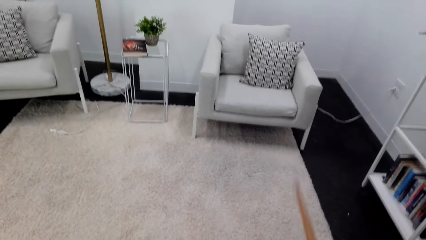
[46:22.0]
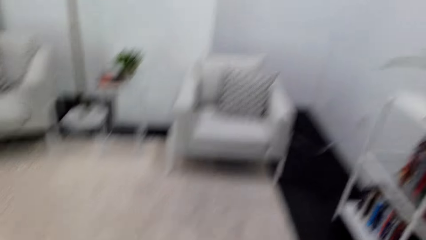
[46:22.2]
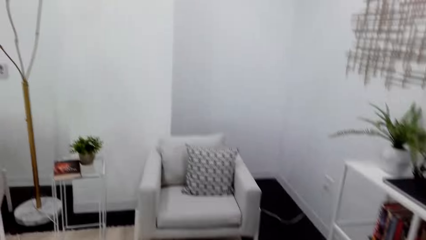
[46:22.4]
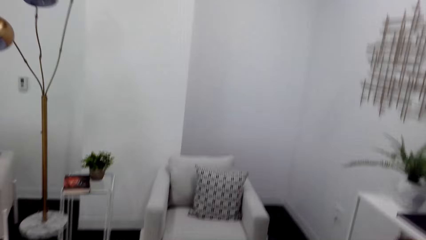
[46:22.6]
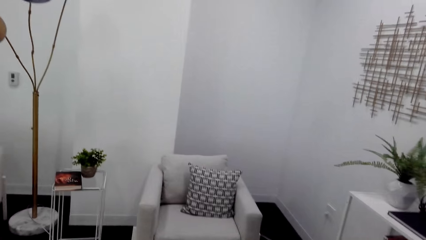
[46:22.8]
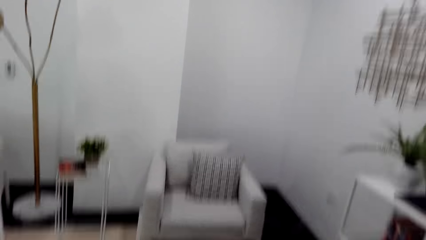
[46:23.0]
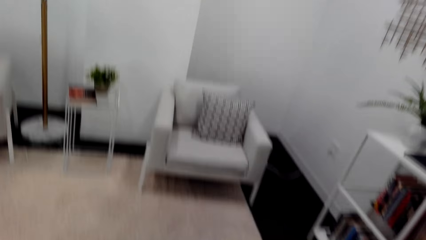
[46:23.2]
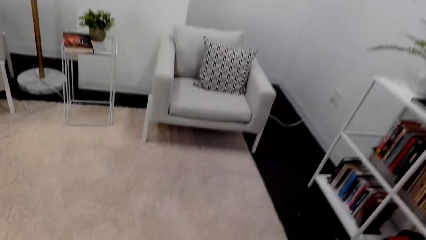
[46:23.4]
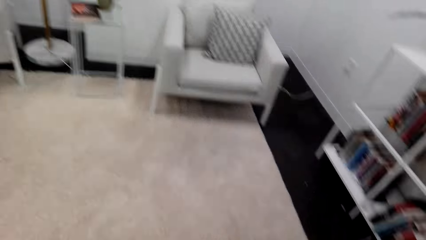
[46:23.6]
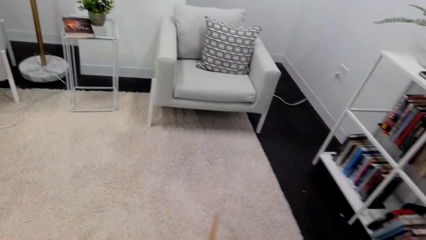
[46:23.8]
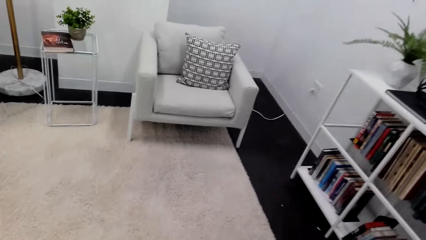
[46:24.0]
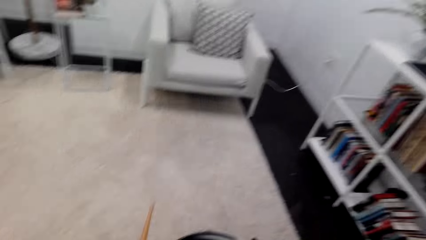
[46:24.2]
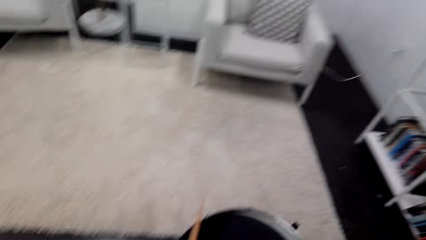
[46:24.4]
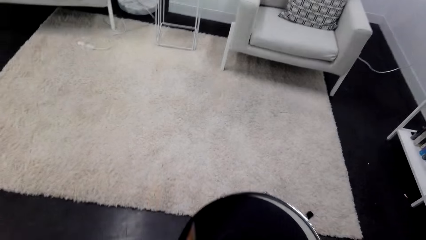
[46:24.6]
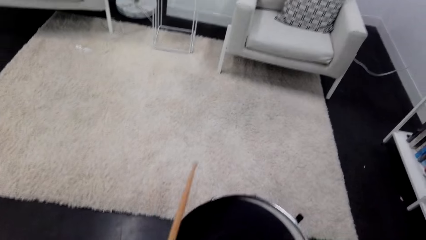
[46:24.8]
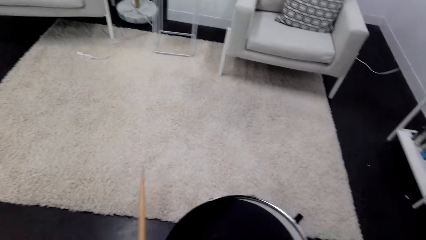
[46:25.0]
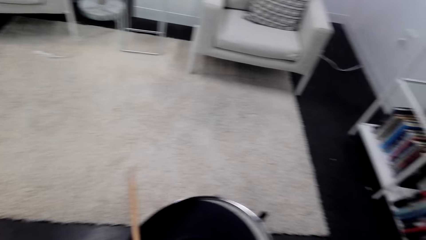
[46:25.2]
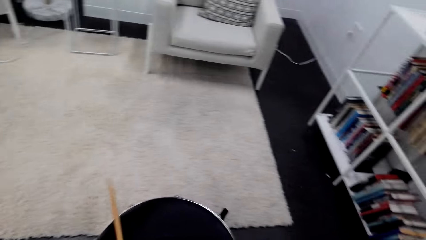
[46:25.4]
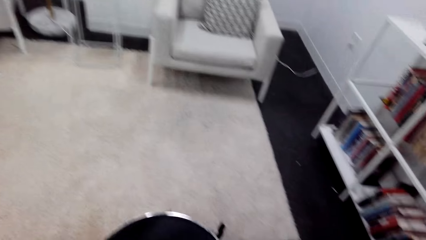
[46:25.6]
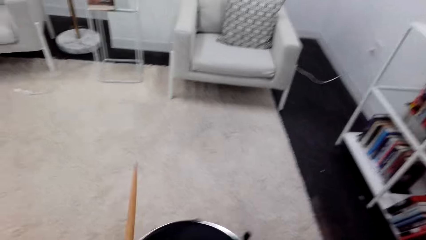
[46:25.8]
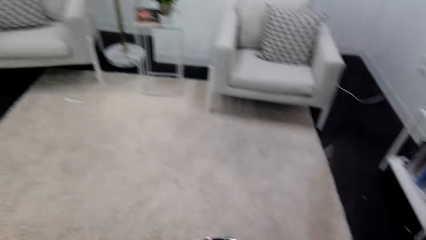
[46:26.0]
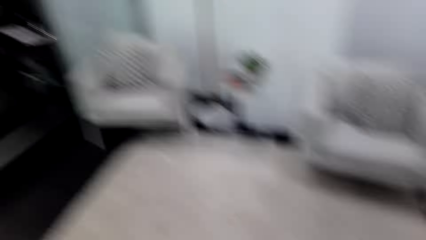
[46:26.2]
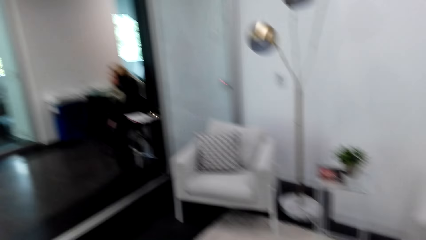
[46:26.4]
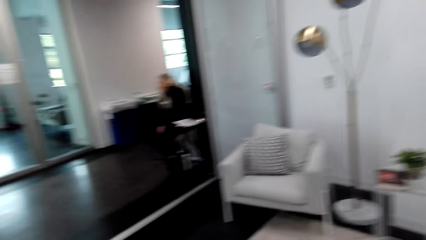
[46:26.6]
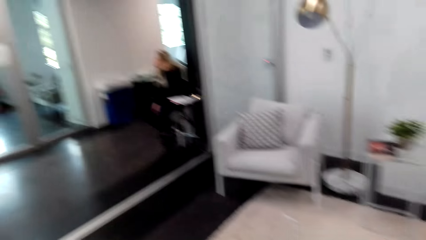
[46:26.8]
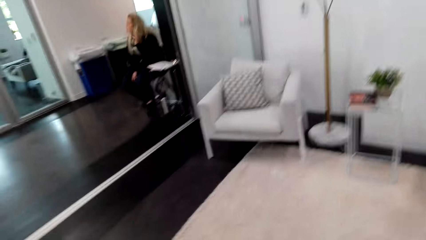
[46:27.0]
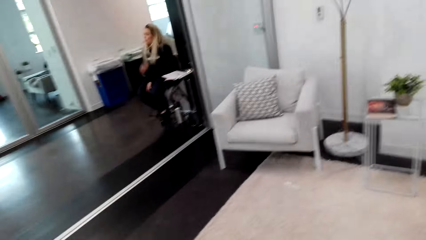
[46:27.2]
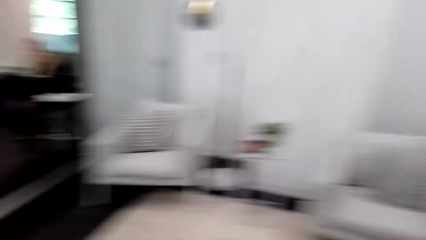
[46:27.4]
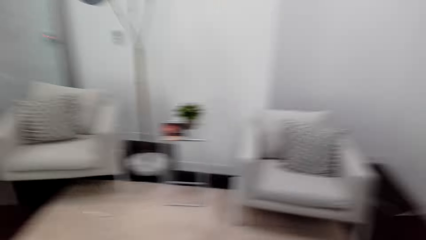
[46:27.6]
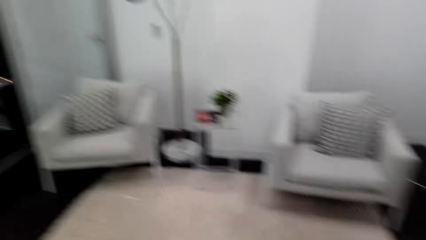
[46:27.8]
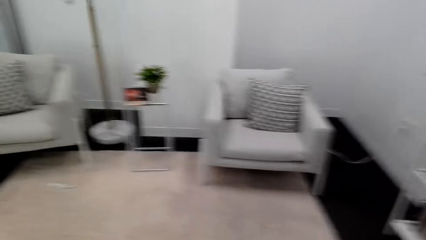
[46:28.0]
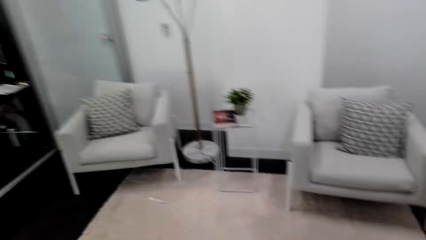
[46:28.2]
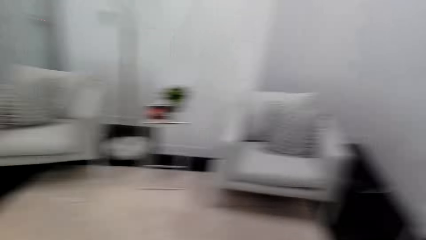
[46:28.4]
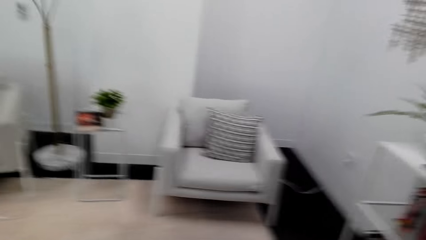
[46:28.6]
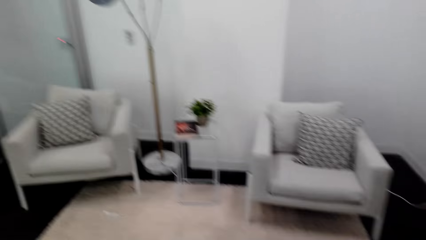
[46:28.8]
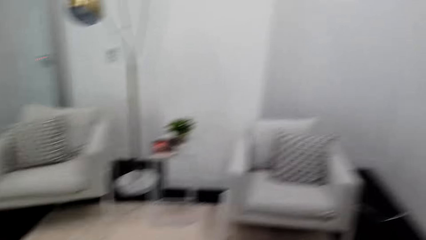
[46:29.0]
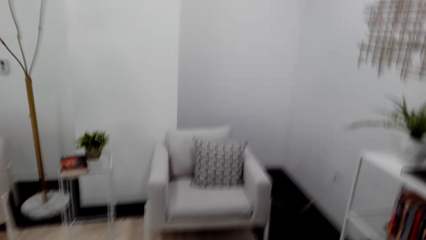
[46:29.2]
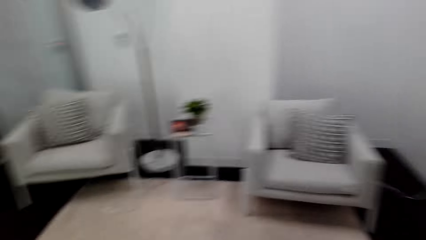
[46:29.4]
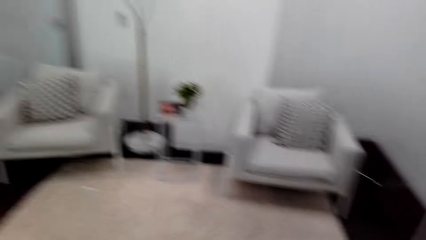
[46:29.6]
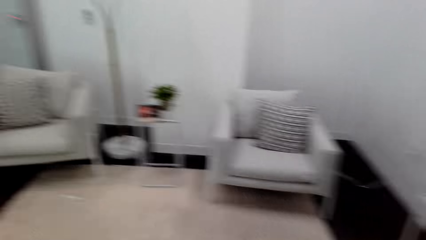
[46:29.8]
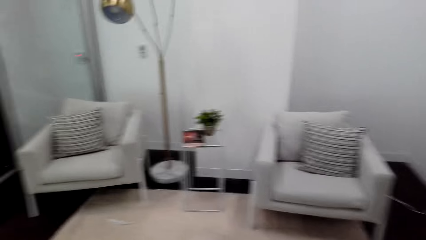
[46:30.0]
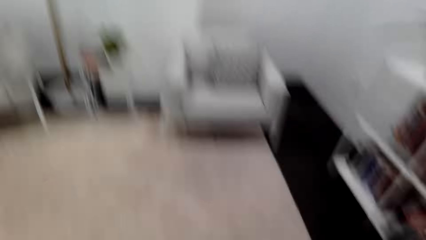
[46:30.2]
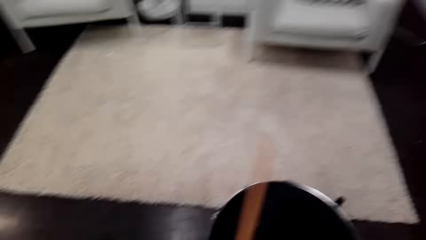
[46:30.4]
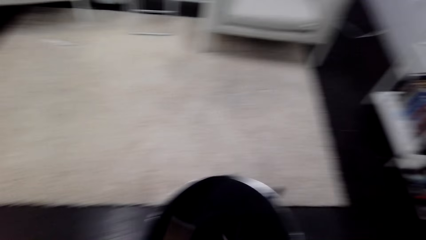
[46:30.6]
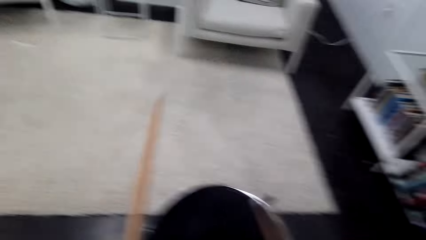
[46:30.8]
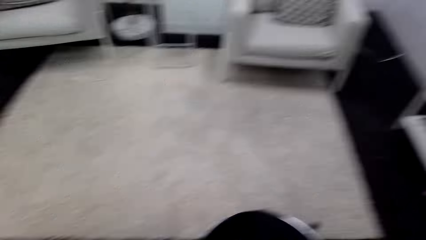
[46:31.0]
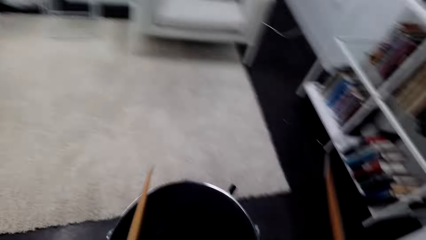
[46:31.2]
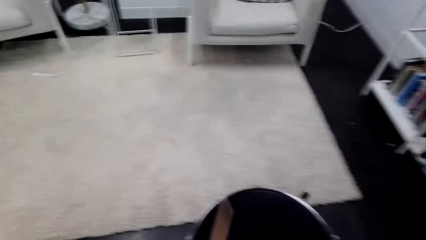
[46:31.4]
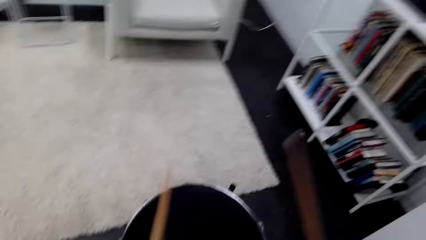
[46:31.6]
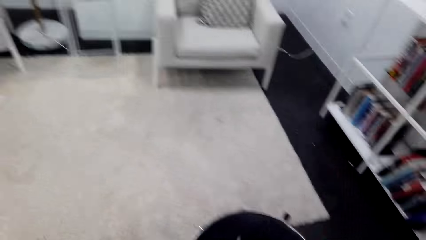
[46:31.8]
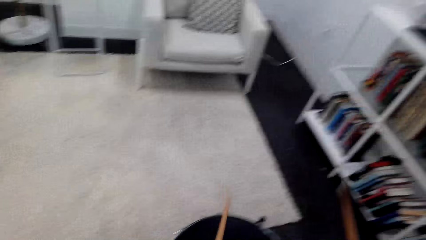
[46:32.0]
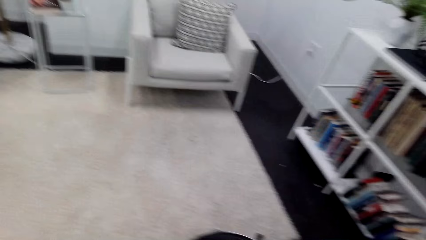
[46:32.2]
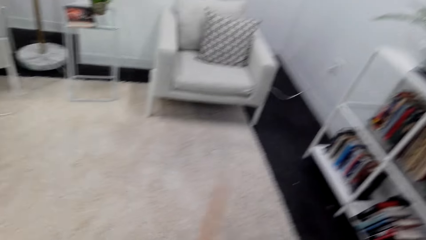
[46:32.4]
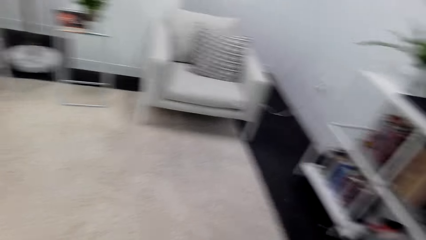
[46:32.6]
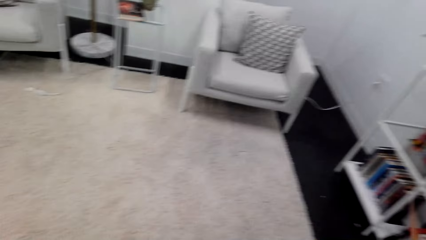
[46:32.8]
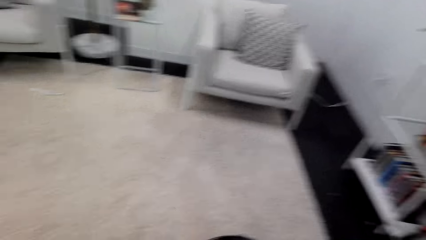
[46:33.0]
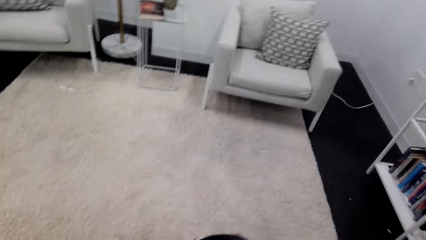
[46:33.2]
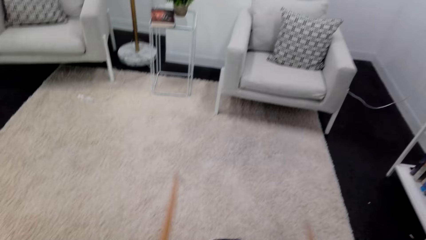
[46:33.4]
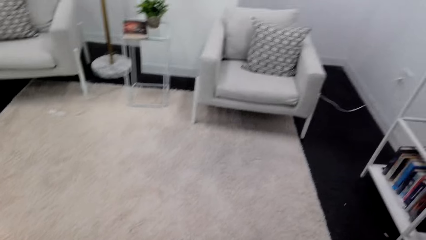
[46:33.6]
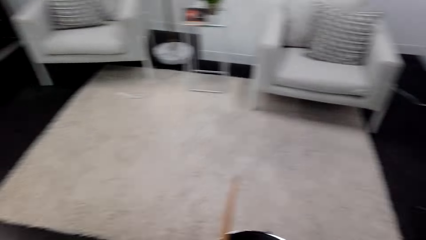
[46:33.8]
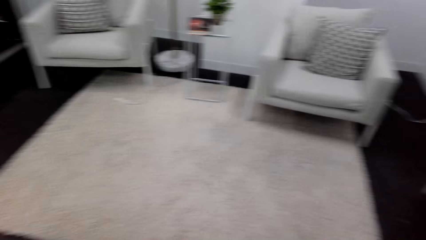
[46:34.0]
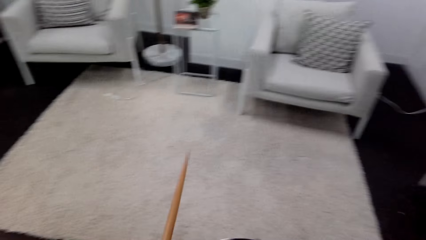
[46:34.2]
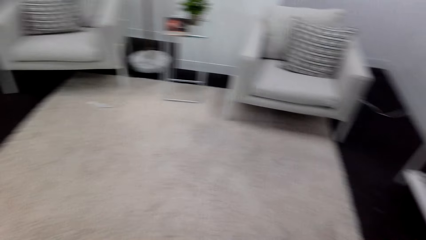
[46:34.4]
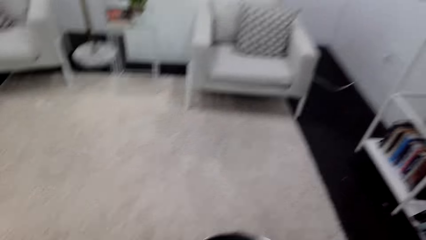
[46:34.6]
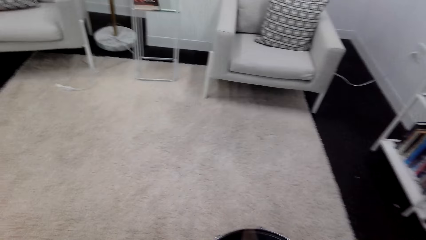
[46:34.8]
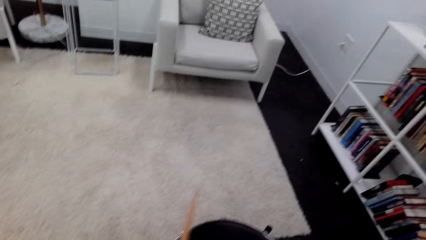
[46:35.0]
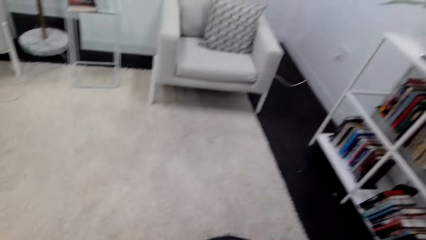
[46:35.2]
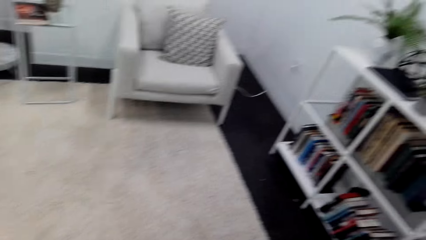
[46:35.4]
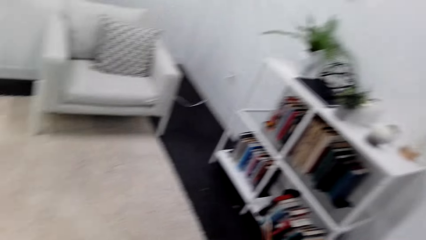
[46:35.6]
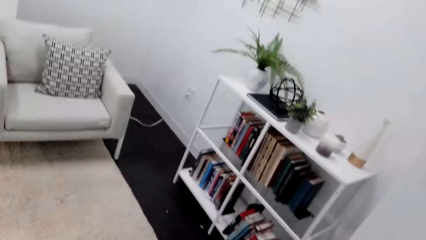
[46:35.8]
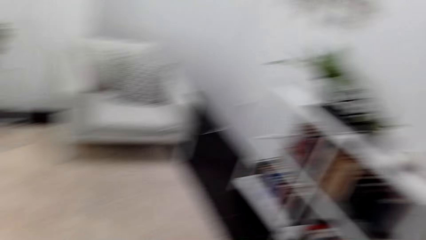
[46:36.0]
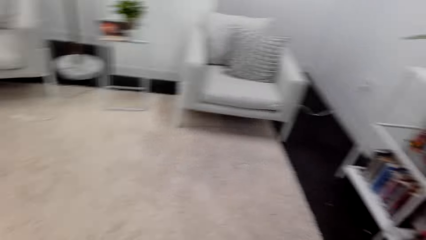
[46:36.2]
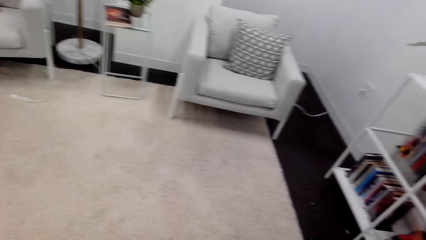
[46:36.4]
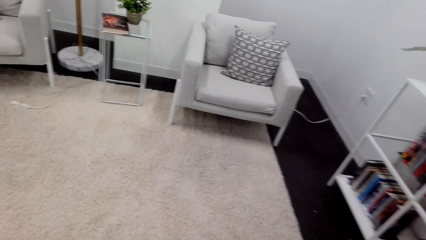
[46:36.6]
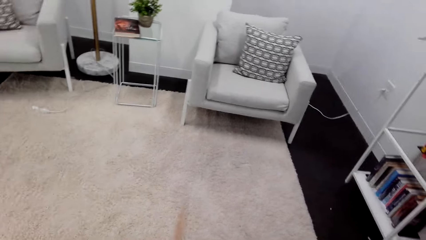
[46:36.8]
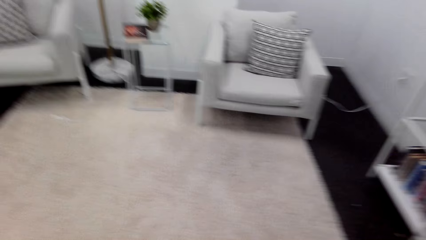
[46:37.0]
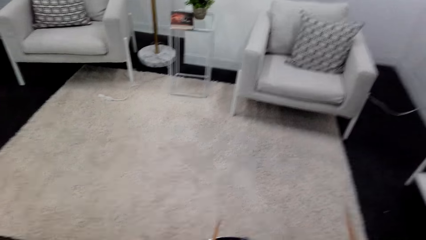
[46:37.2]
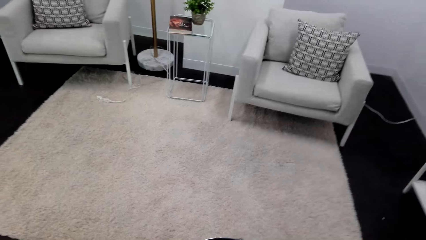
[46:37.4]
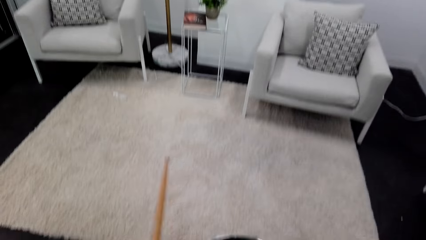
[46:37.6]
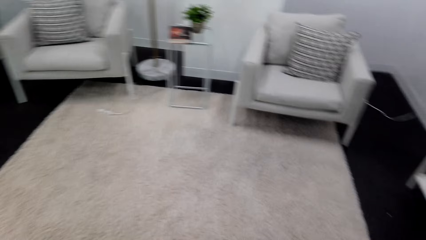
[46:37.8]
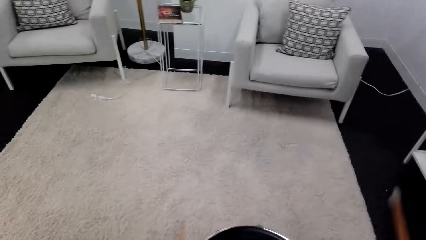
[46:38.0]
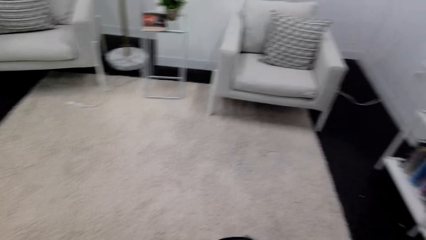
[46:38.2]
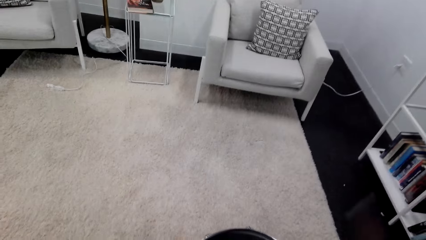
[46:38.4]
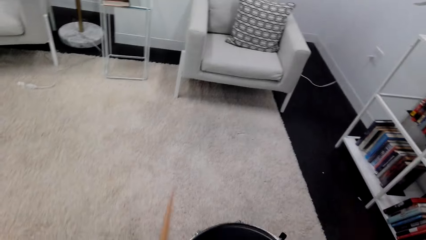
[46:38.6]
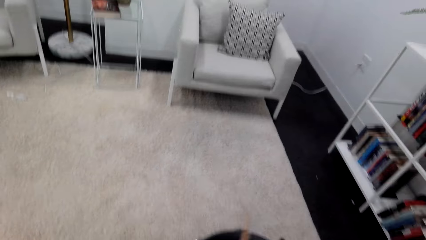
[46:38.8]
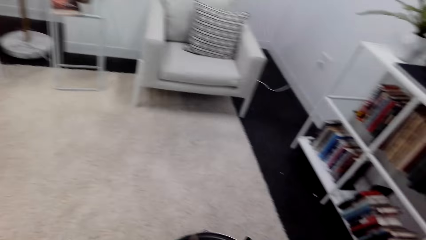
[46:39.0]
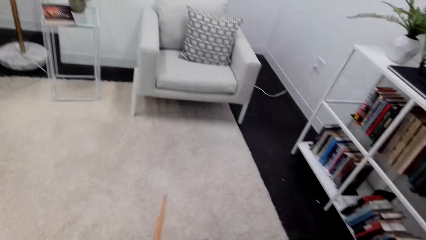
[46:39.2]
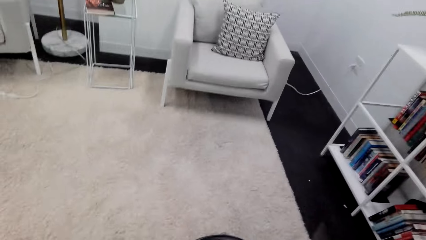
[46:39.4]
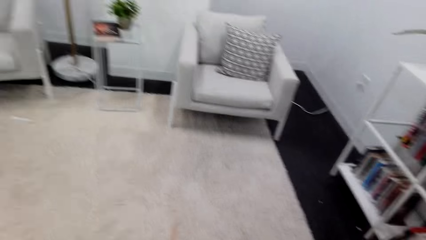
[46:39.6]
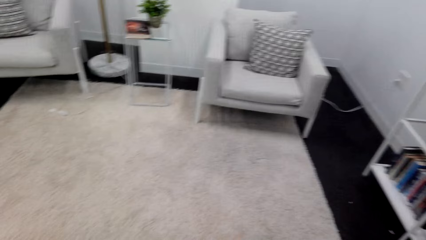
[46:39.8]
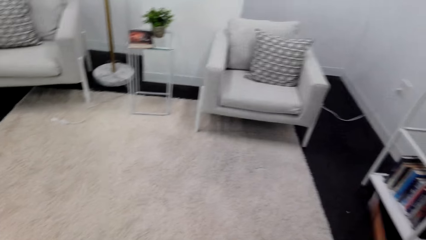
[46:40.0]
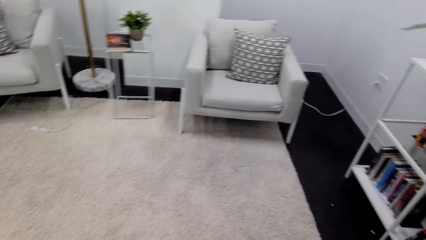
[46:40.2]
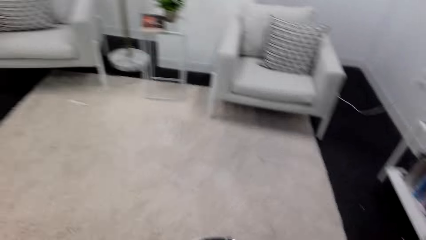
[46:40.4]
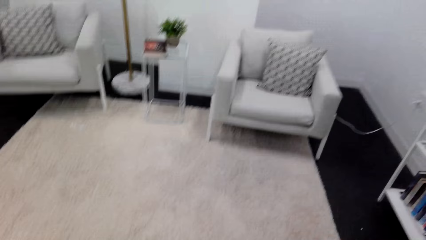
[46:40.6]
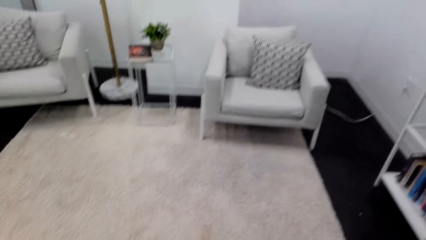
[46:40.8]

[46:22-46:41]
The camera wearer beats the drum and looks around.
